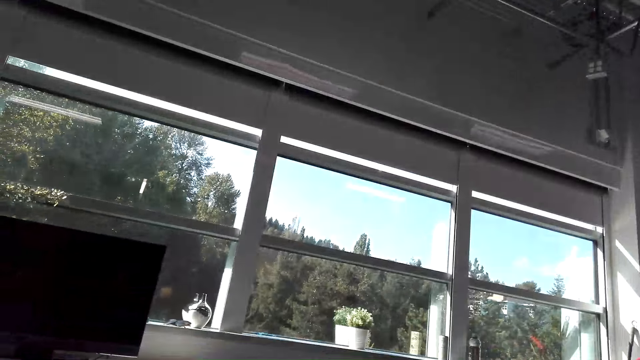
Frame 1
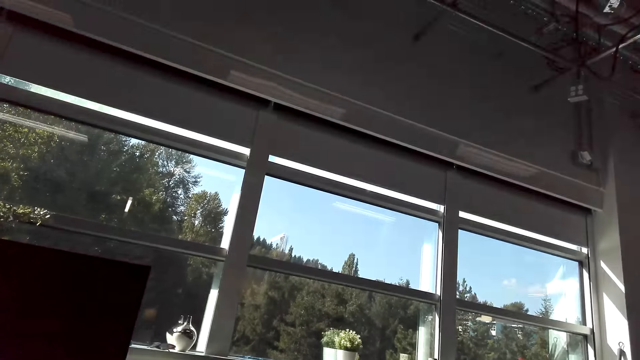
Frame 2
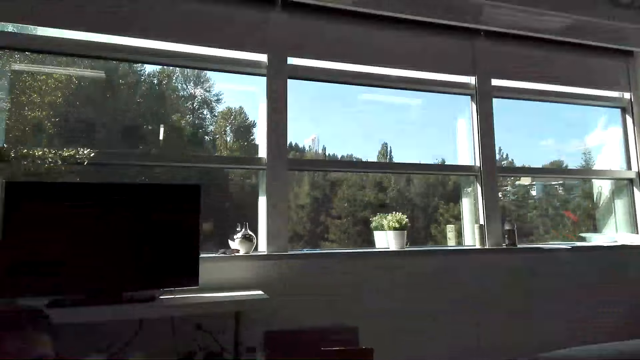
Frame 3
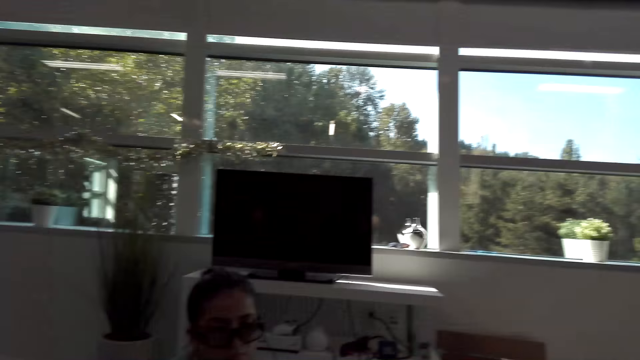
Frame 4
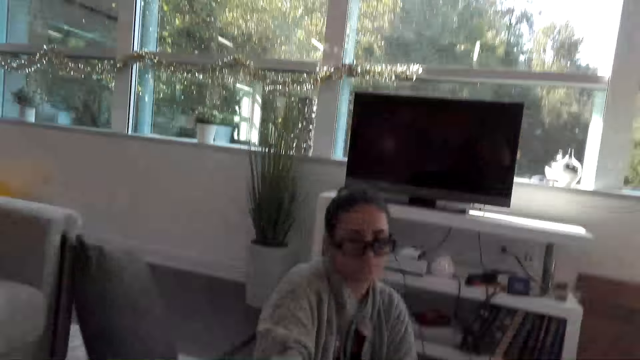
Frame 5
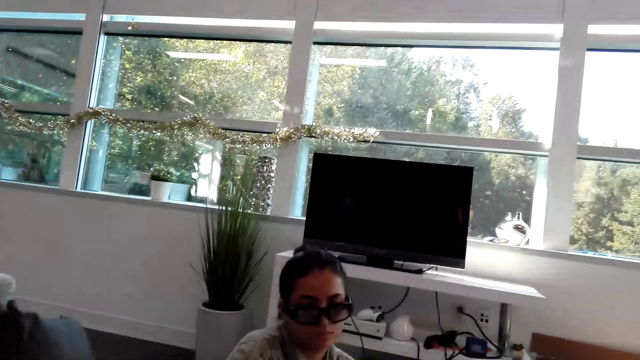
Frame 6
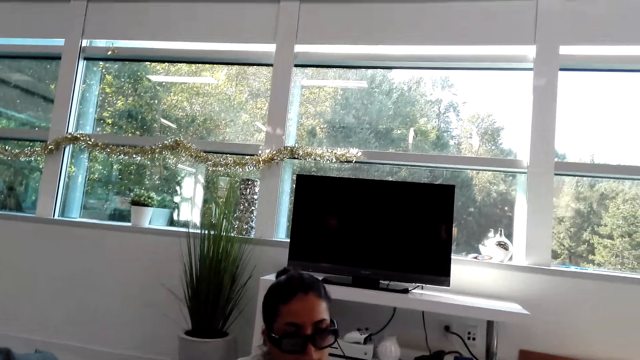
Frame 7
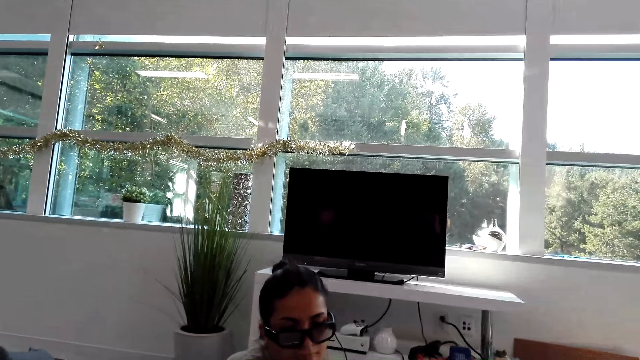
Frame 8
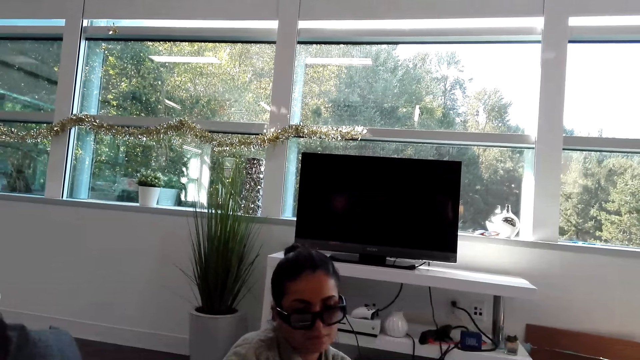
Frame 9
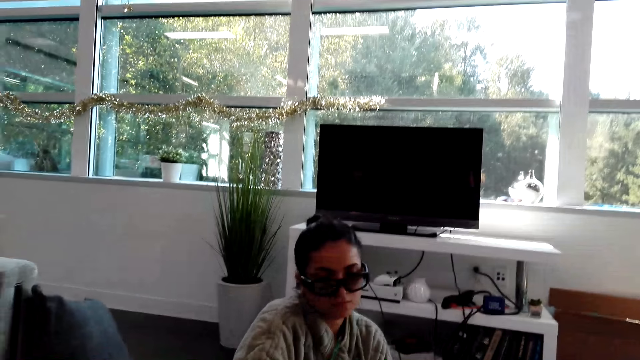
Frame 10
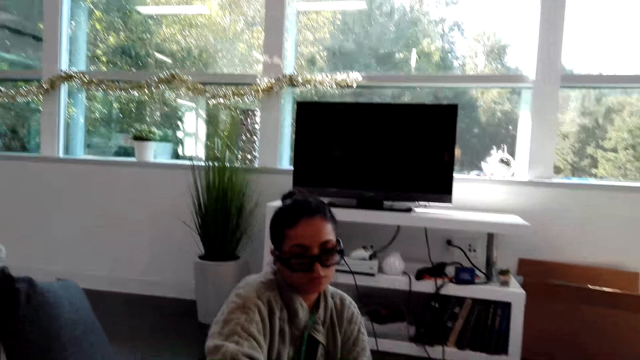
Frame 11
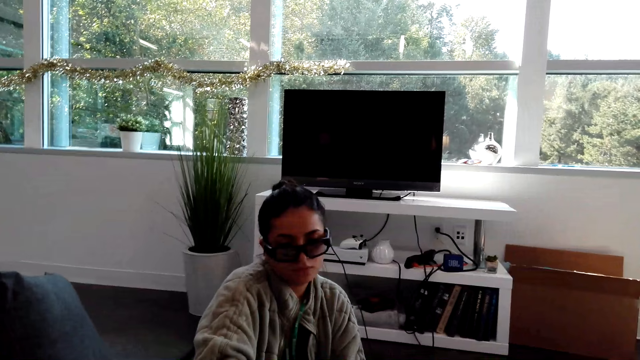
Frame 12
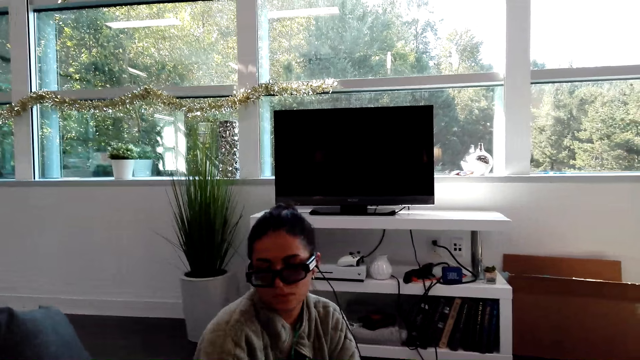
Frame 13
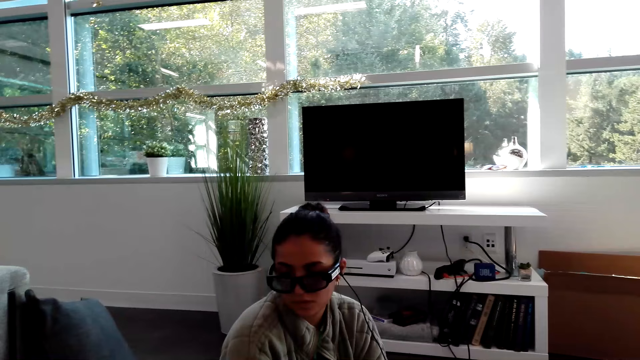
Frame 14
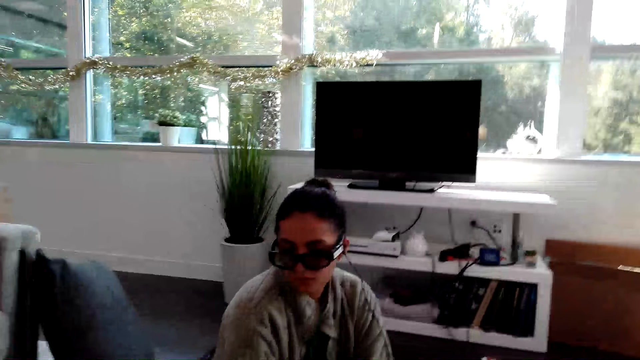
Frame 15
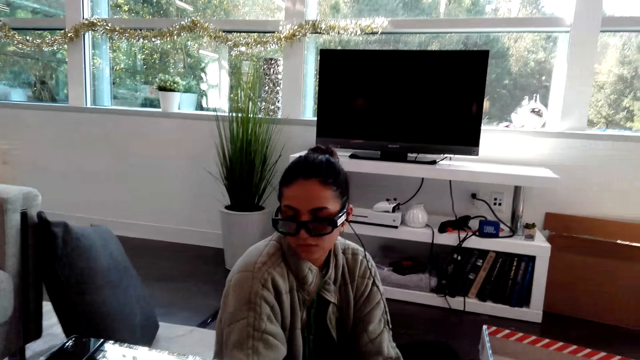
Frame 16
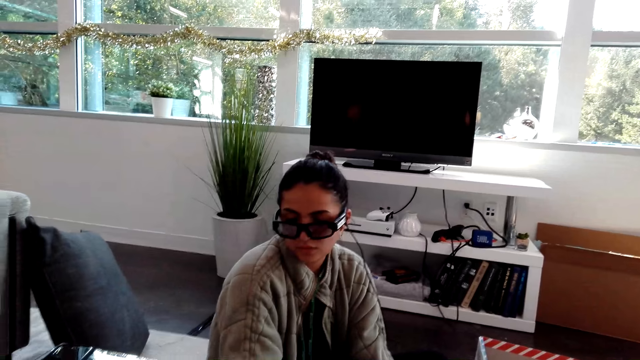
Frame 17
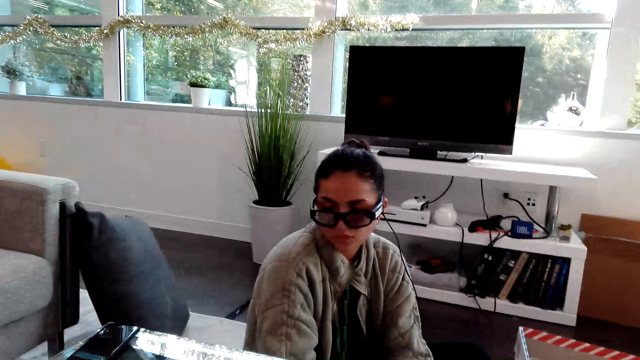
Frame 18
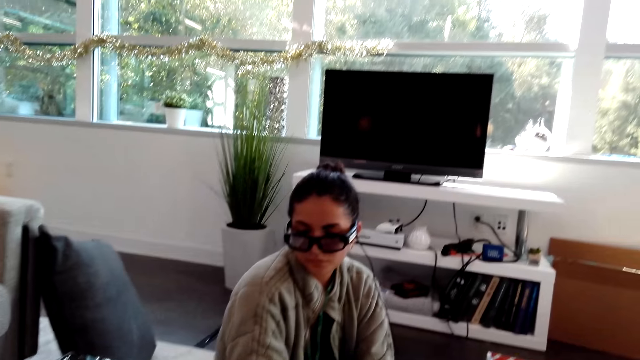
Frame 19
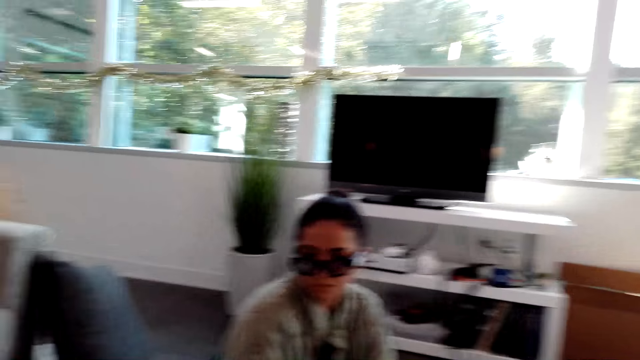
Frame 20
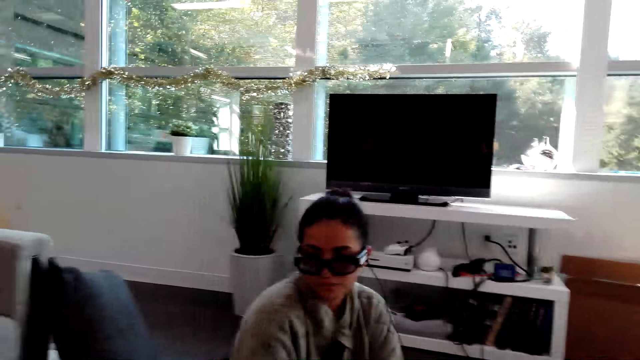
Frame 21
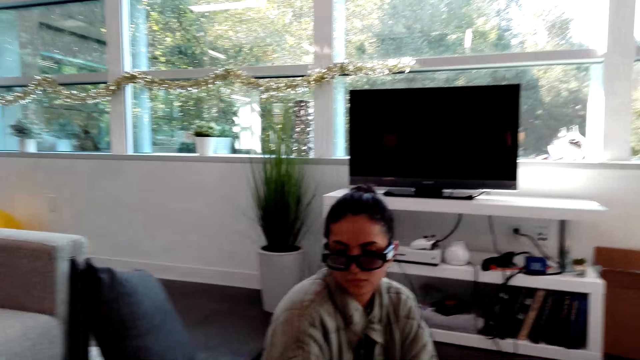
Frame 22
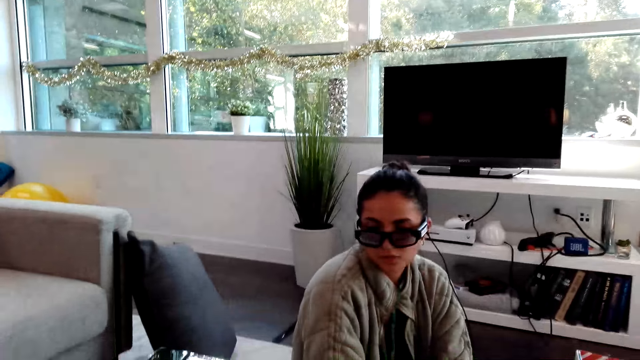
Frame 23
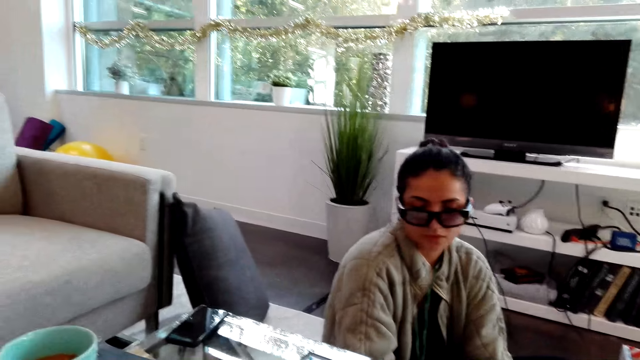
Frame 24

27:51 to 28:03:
The camera wearer stares at a woman.

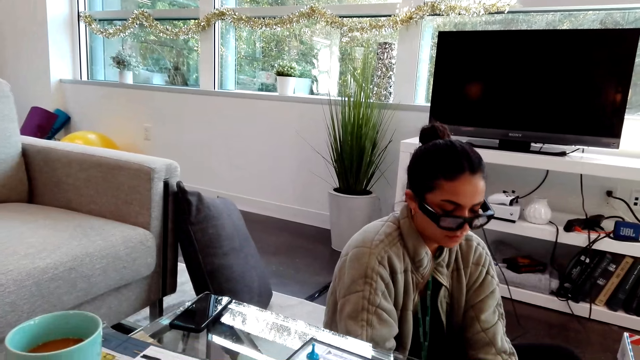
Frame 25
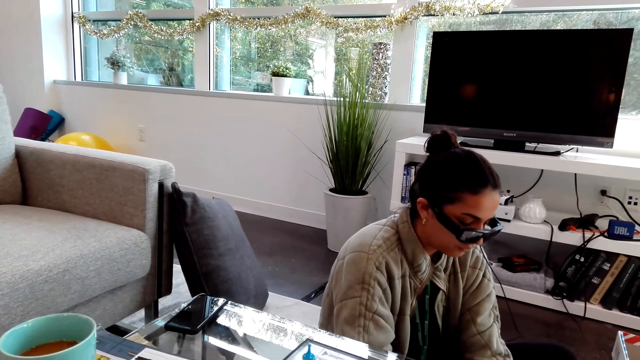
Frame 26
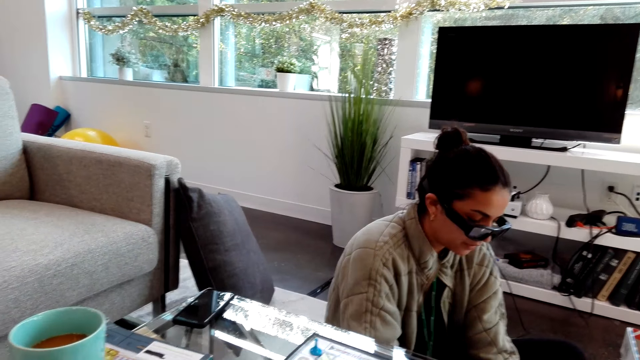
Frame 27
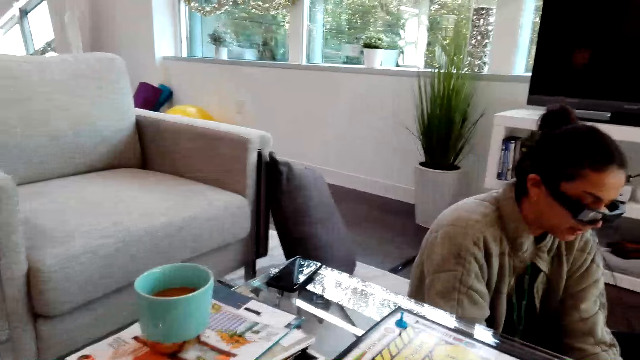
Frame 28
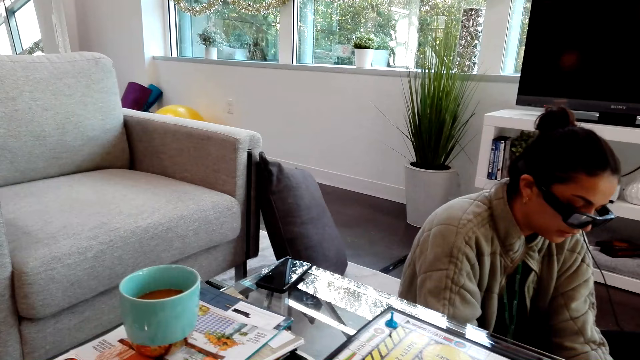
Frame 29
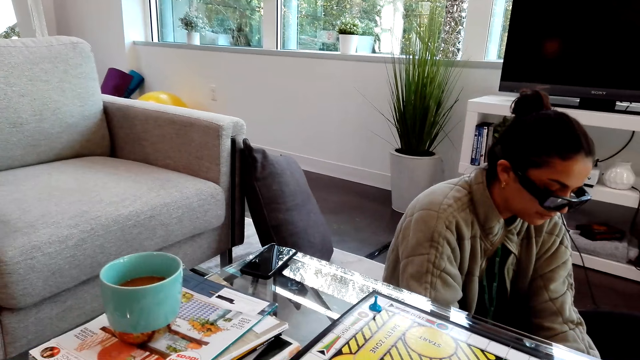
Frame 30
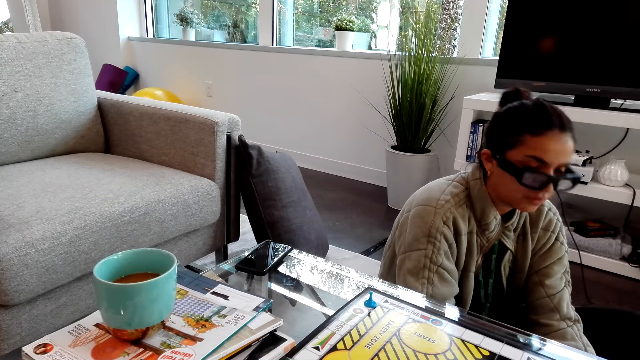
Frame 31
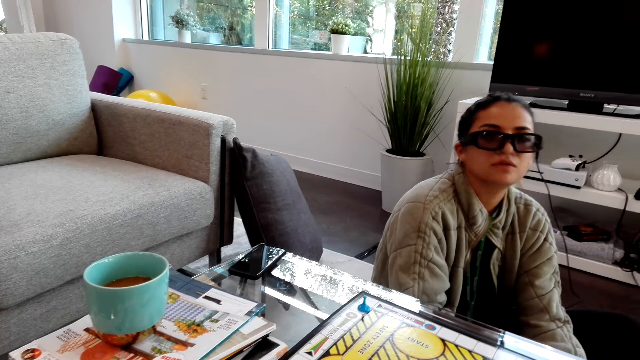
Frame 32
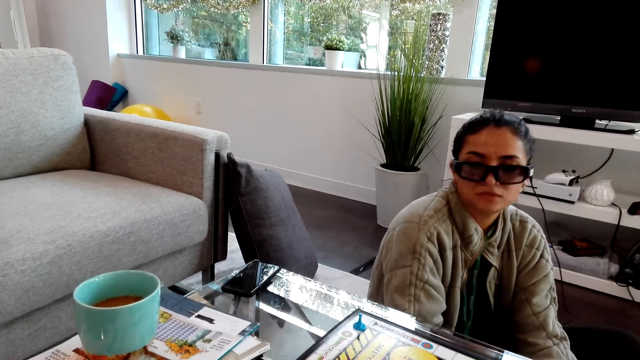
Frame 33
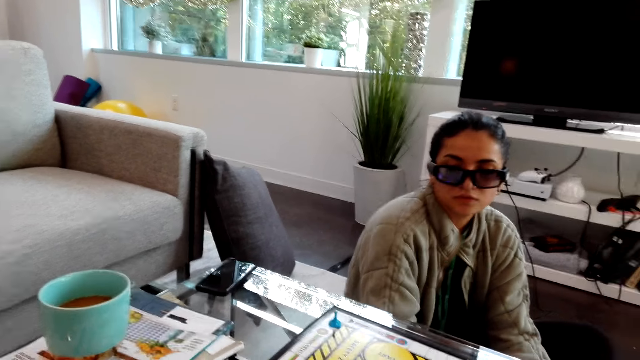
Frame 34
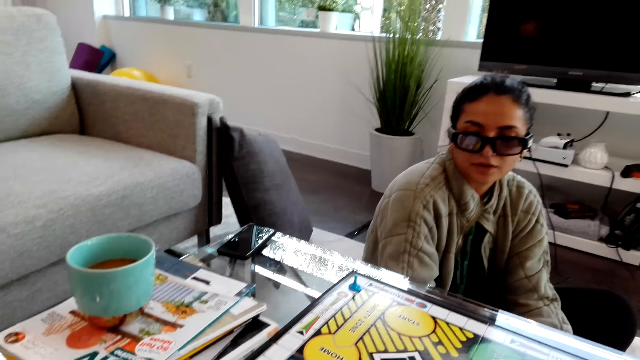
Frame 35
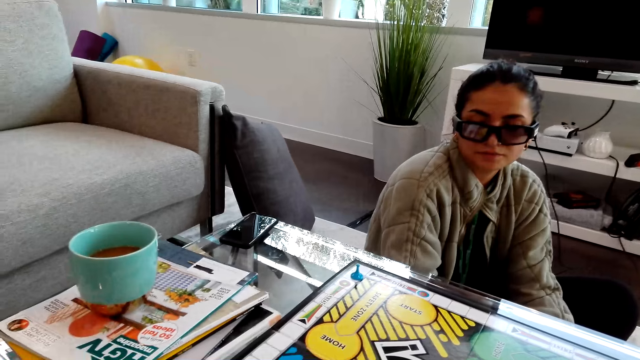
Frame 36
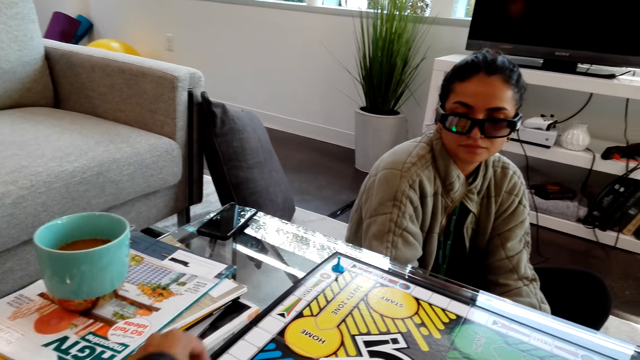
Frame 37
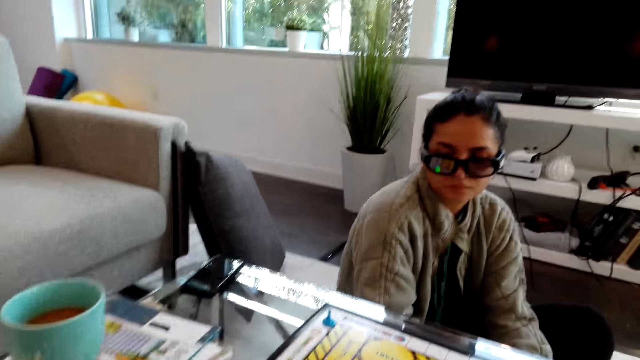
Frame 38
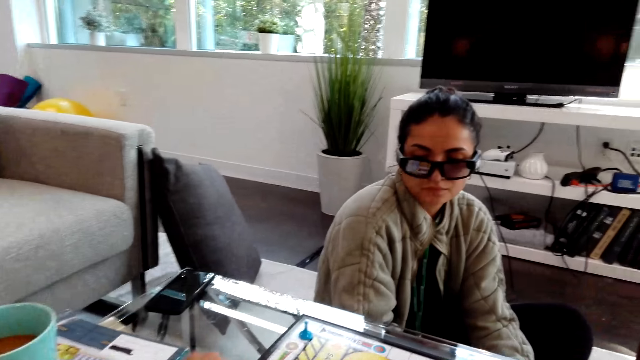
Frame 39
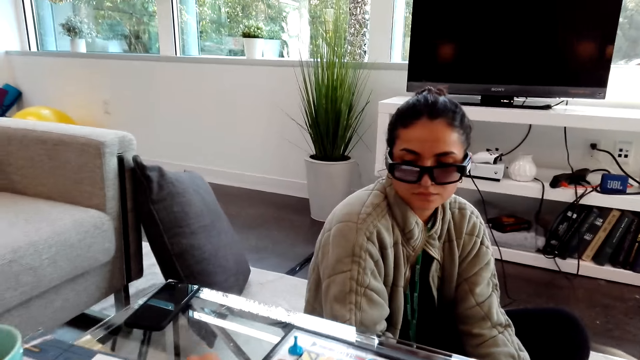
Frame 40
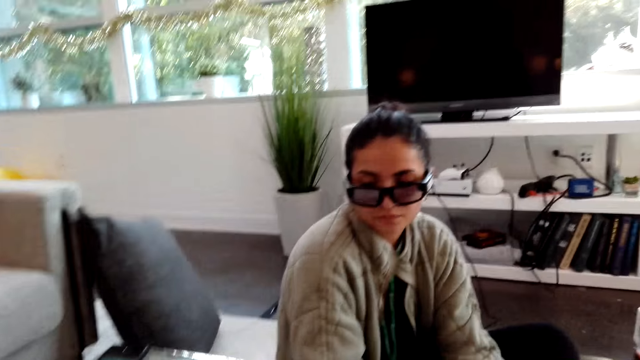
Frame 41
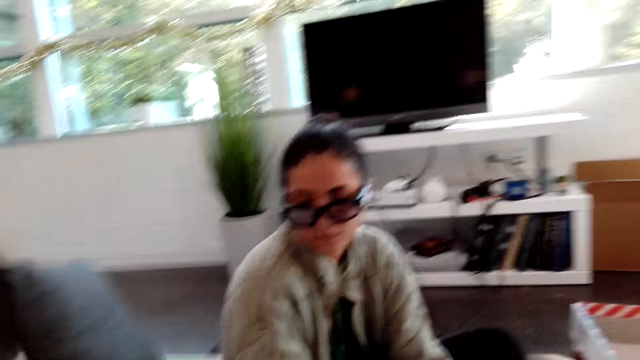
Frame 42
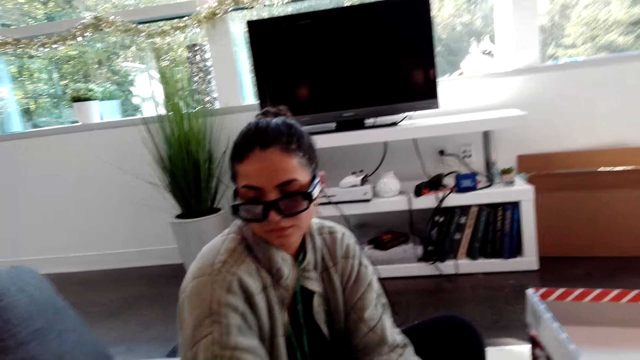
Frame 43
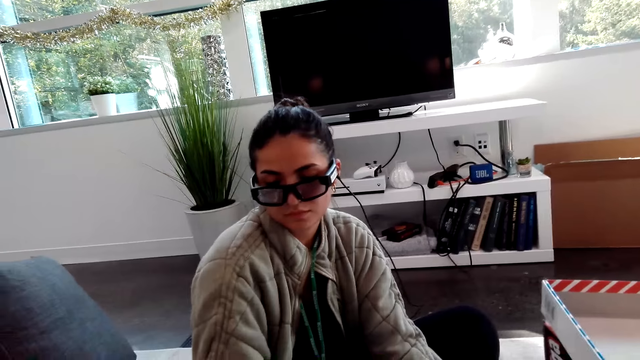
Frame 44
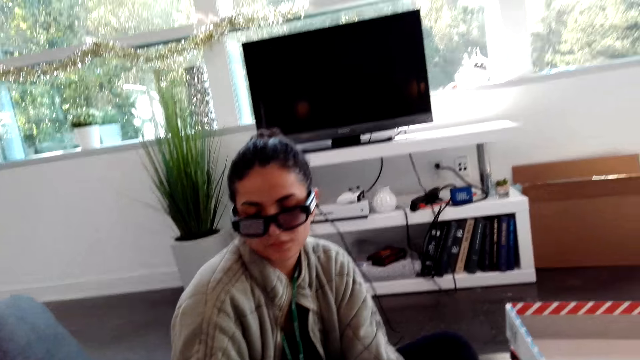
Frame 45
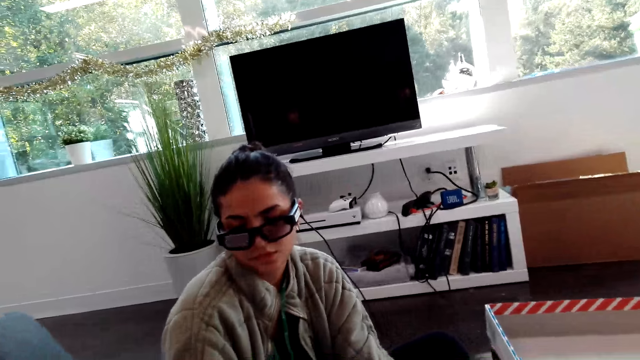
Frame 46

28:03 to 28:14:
The camera wearer plays the Sorry dice game. They pick chess pieces.
